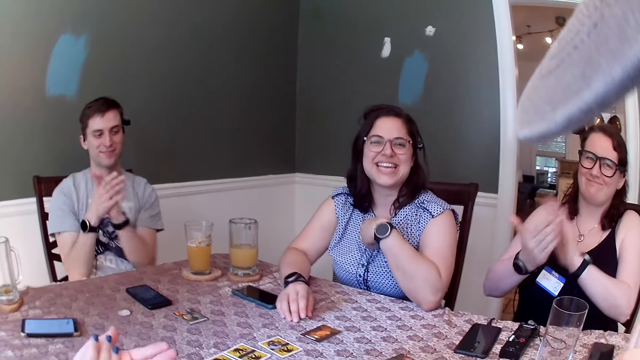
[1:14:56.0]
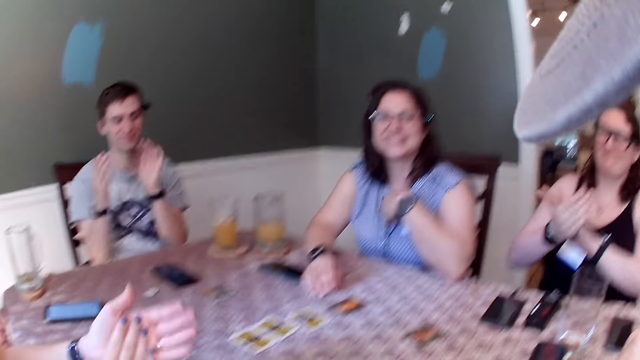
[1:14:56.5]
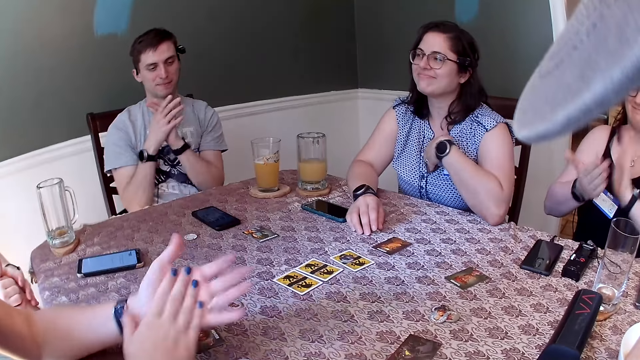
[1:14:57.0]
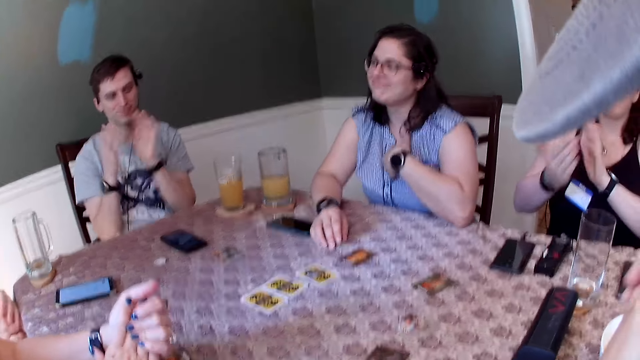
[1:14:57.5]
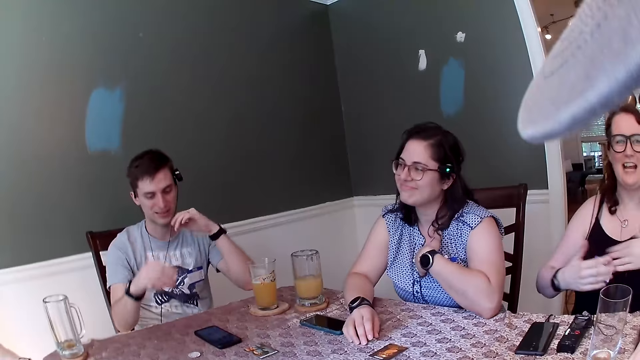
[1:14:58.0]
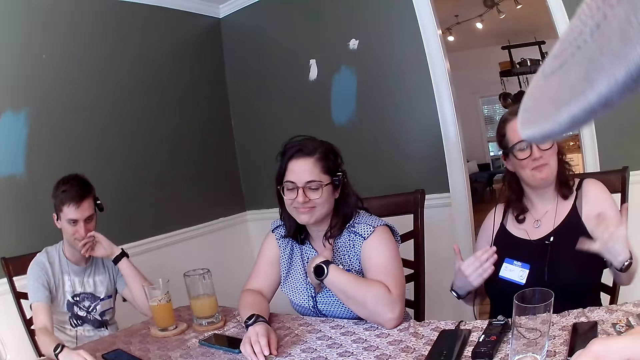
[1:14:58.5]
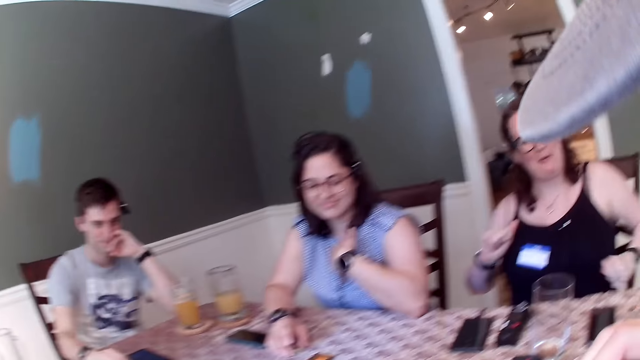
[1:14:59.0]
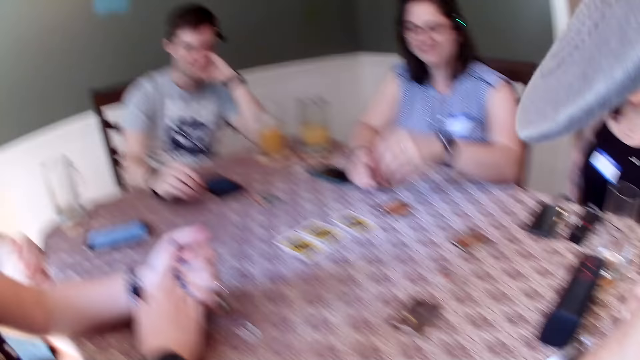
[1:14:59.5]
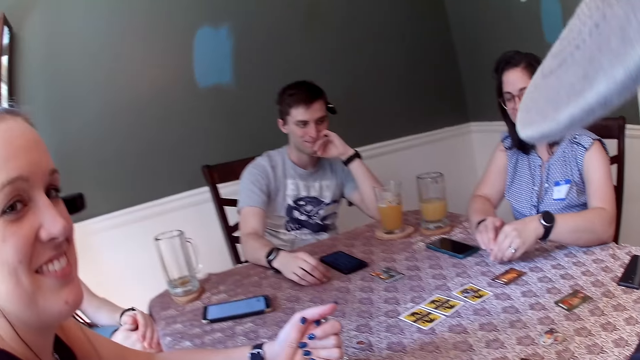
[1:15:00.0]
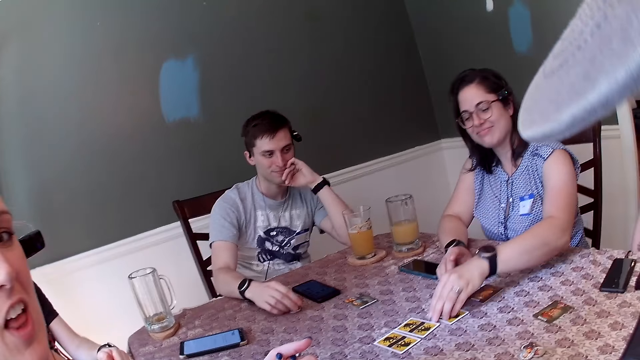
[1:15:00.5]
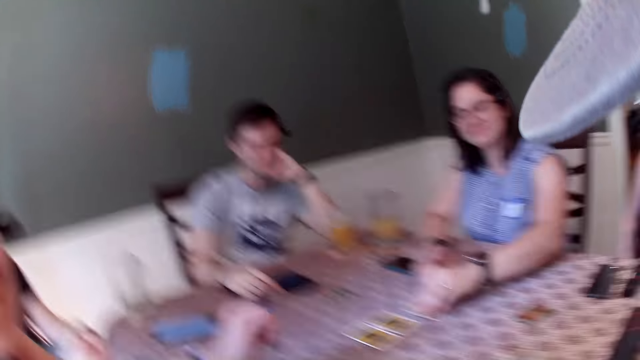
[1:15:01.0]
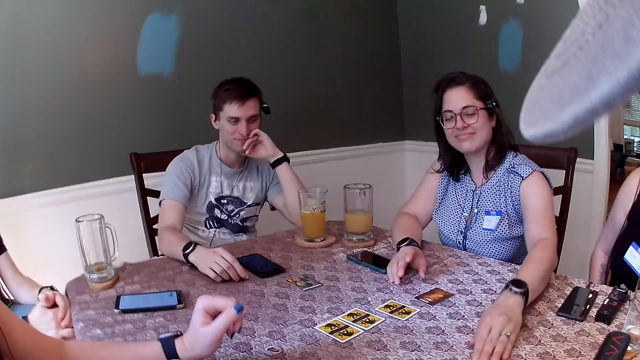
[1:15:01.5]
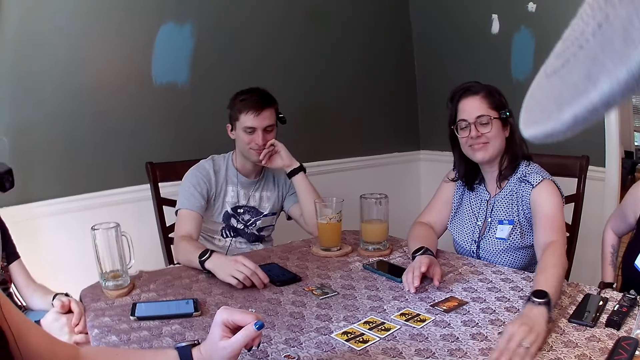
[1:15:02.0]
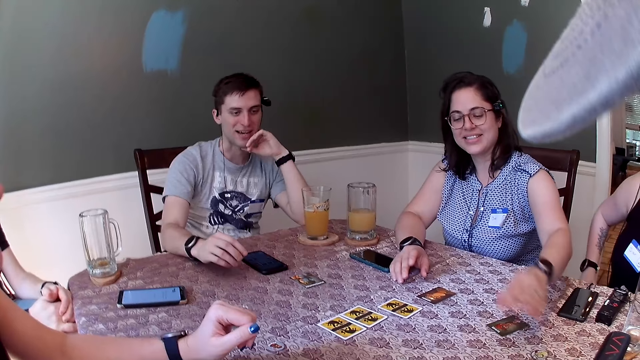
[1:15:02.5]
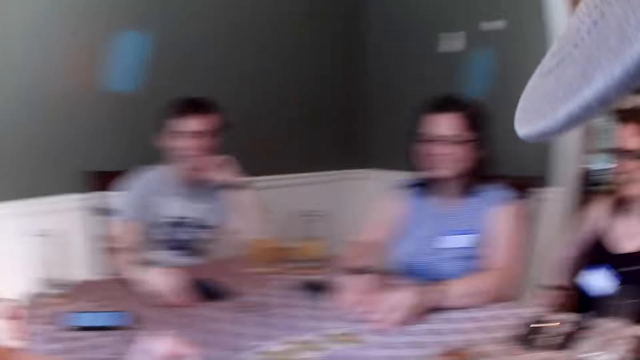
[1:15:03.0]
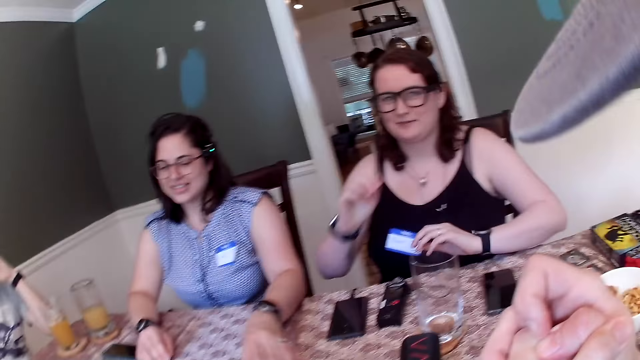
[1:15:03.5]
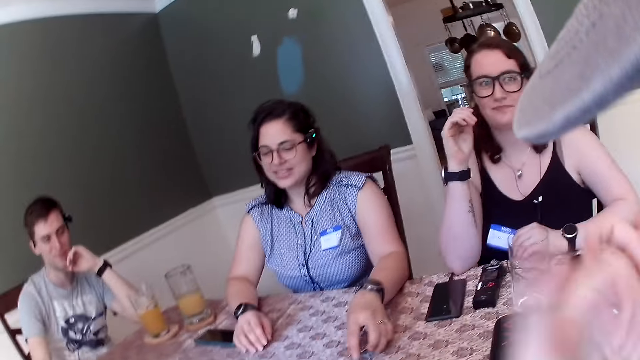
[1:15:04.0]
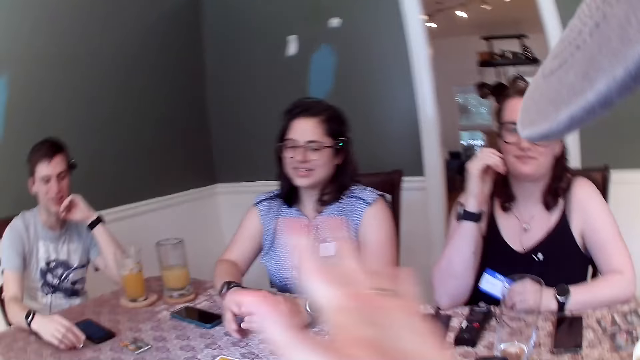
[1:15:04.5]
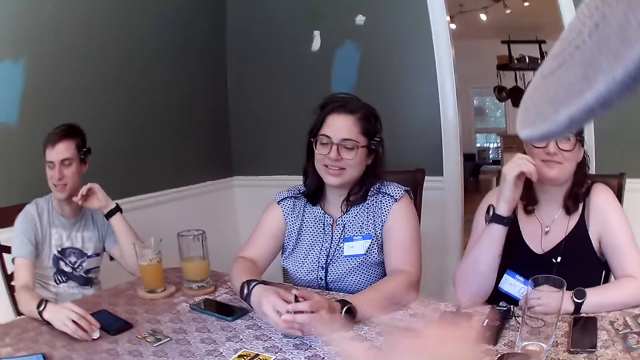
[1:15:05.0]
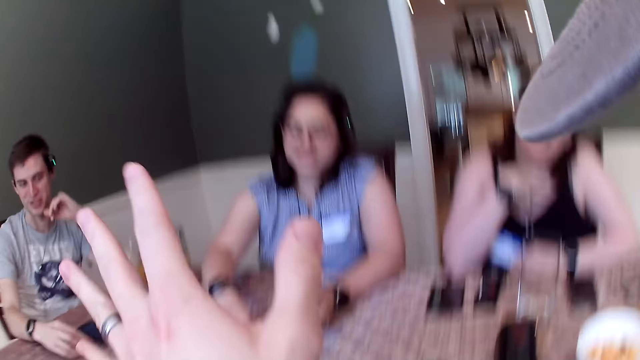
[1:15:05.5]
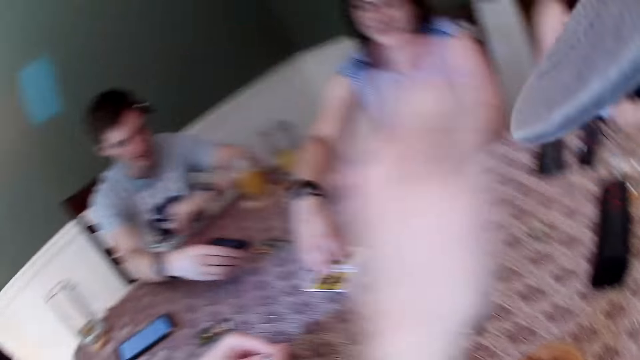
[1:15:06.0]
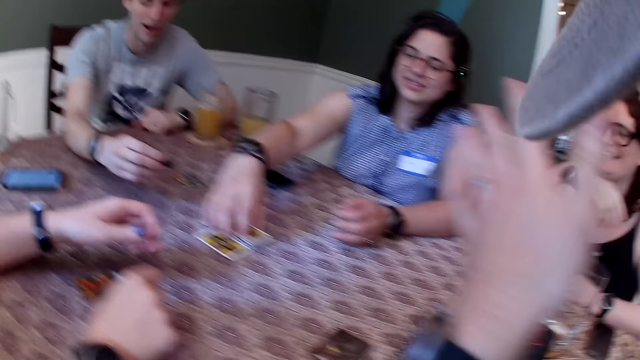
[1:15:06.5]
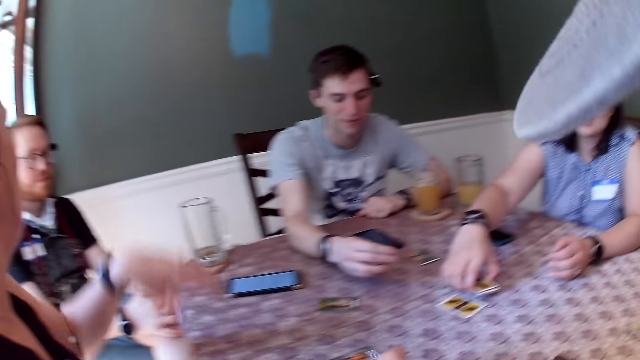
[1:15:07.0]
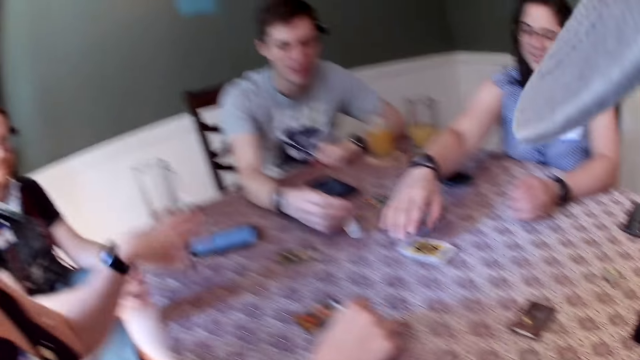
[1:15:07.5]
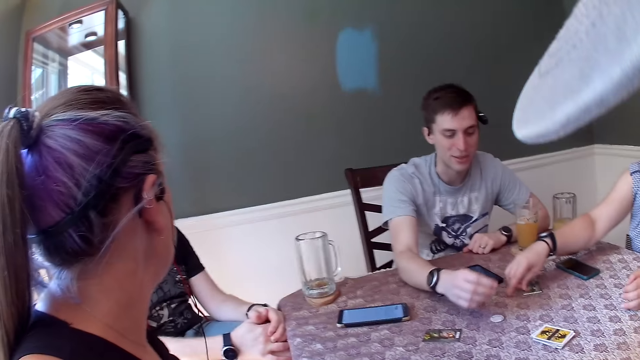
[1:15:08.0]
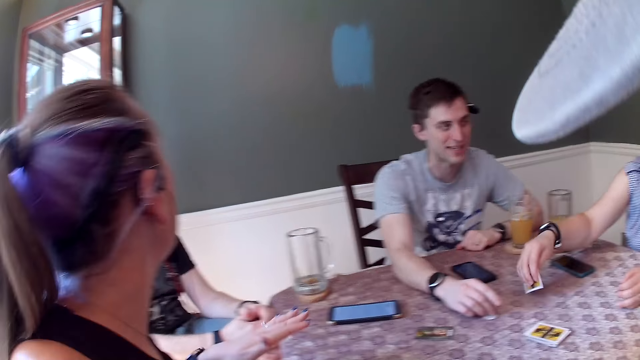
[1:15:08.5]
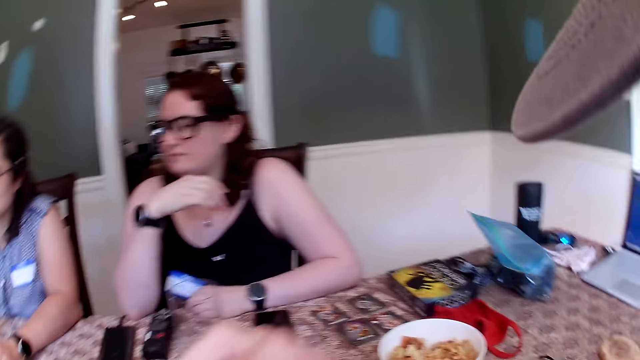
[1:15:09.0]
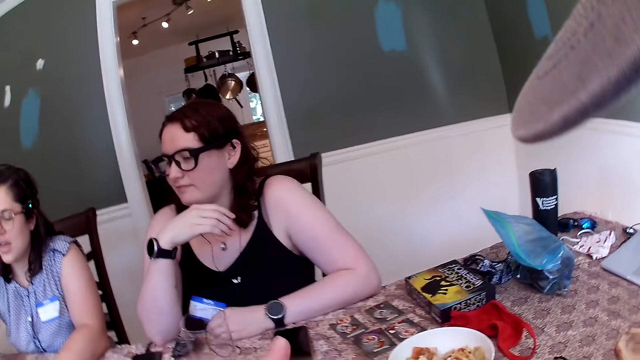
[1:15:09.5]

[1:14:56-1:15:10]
A woman places her left hand on a card on the table. She moves a set of coins on the table with her left hand. The camera wearer looks at the people at the table. The woman picks a card from the table with her left hand, places the card in her left hand on the table, and picks up a deck of cards on the table with her left hand. The camera wearer talks to the people at the table. The woman passes the deck of cards in her left hand to her right hand. She picks a card with her right hand. She picks a card with her right hand again. A man drops the coin in his right hand on the table. The woman picks a card from the table with her right hand.

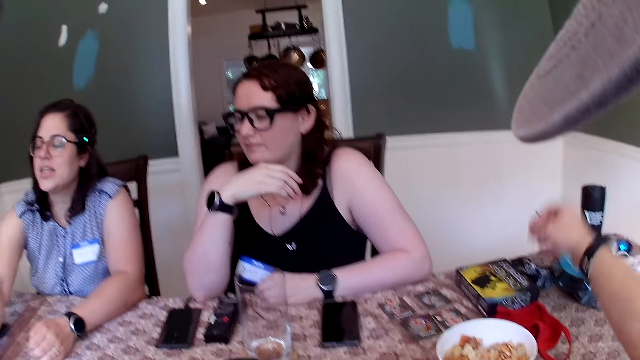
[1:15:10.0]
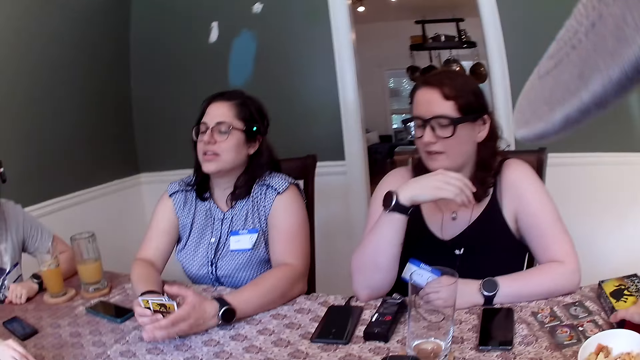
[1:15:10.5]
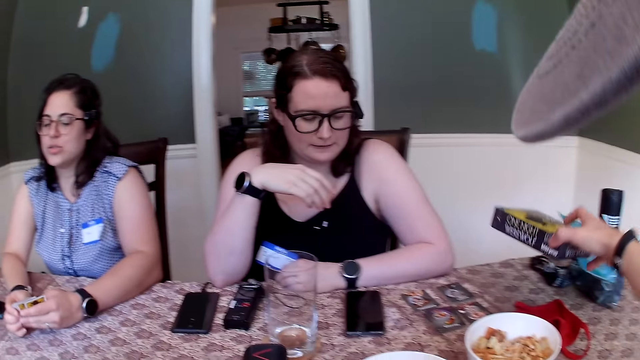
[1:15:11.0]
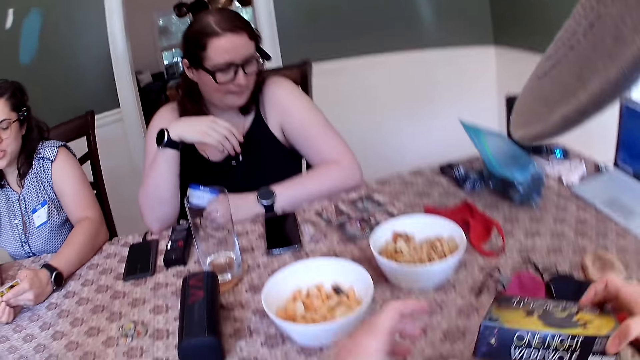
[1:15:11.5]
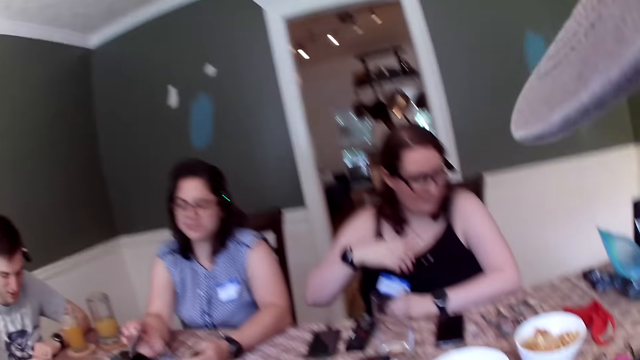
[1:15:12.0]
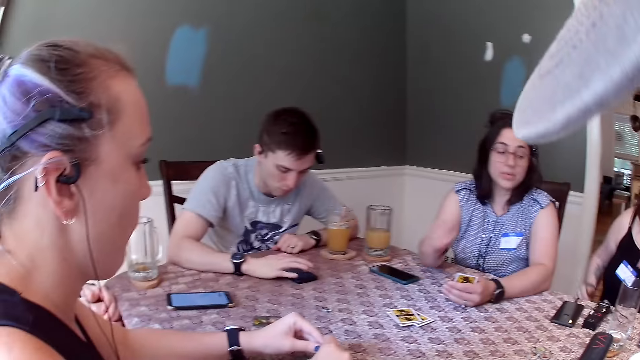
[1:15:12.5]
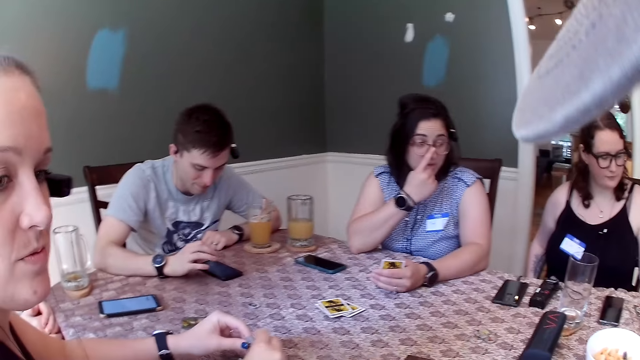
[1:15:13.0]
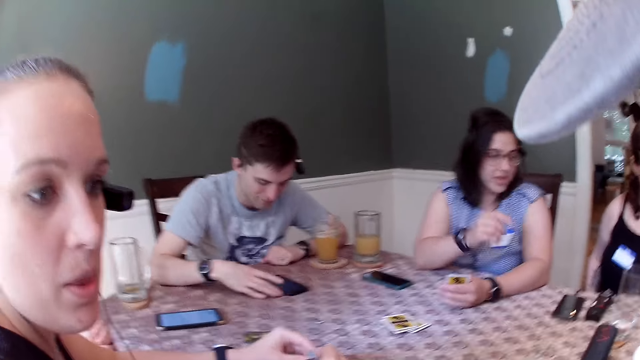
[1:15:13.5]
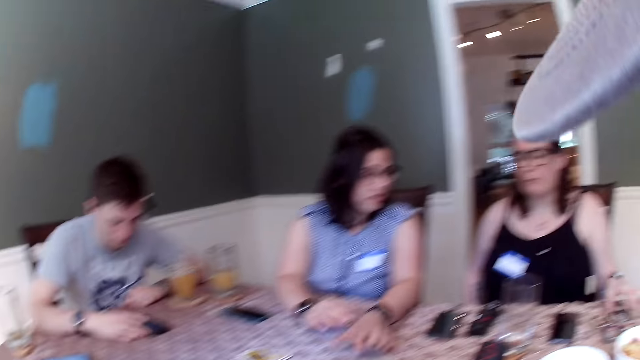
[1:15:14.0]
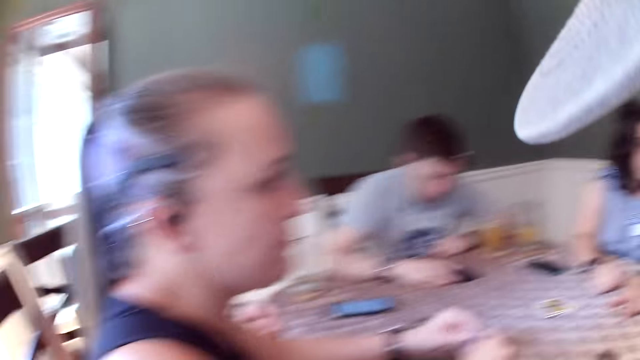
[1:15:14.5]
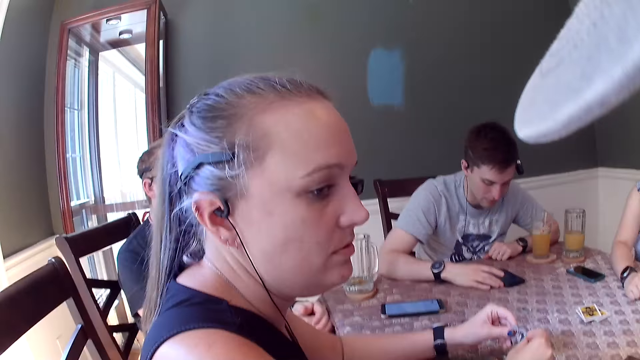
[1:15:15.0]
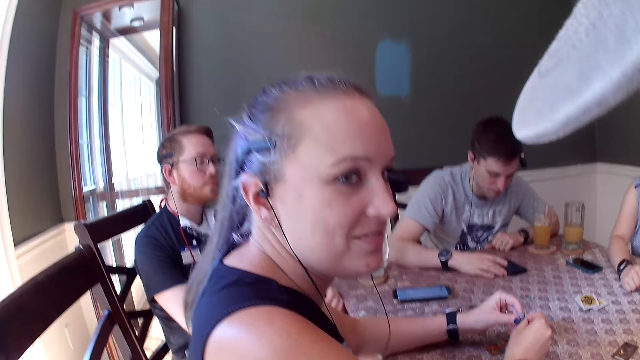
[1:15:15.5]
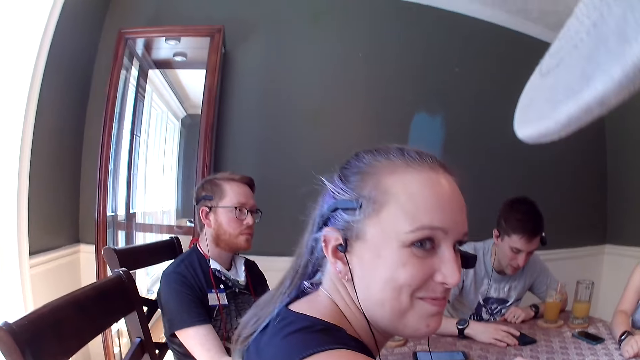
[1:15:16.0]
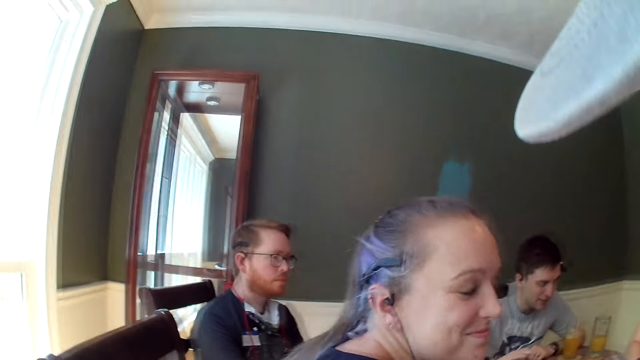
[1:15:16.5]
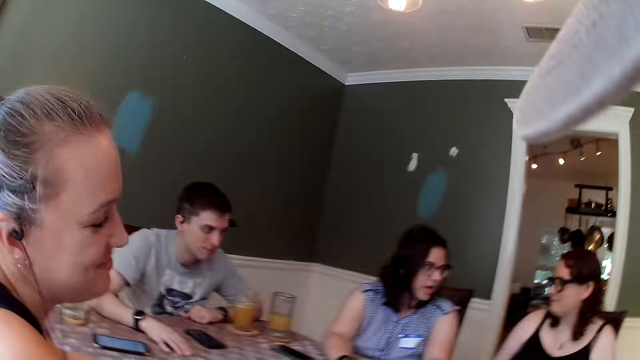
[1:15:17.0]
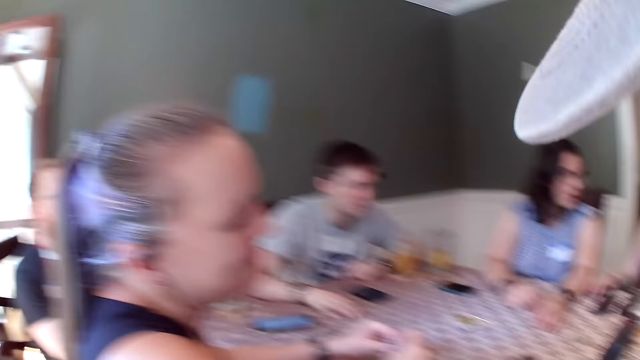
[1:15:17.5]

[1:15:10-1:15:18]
The camera wearer looks at the people at the table. He picks a card game box from the table with his right hand. A woman holds a deck of cards in both hands. She splits the deck of cards in both hands and places the deck of cards in her right hand on the table. A man operates the phone on the table with his right hand. The woman adjusts the glasses on her face with her right hand. The camera wearer talks to the people at the table. The woman places the deck of cards in her left hand on the table.
